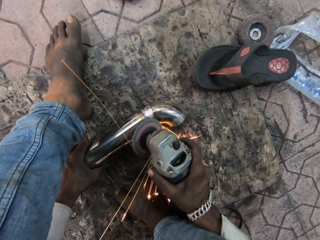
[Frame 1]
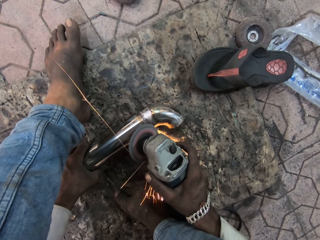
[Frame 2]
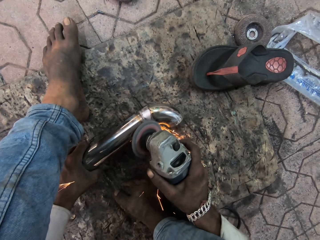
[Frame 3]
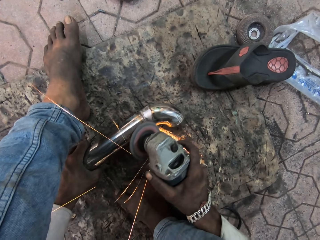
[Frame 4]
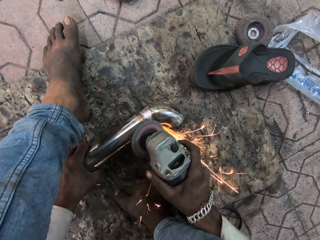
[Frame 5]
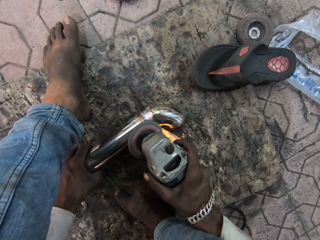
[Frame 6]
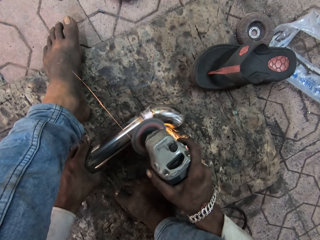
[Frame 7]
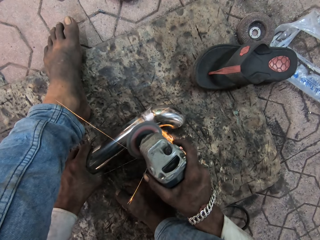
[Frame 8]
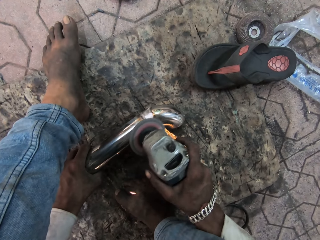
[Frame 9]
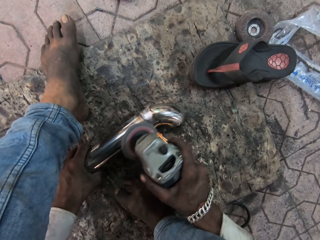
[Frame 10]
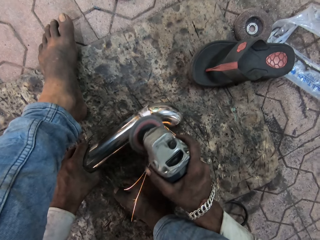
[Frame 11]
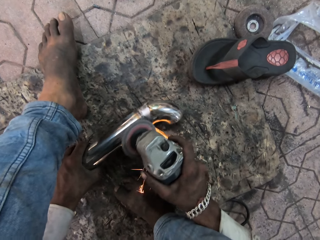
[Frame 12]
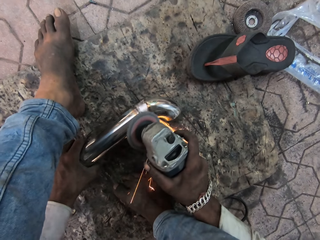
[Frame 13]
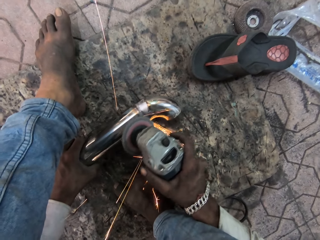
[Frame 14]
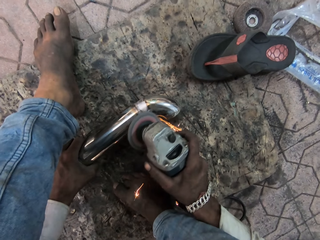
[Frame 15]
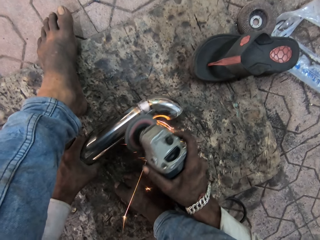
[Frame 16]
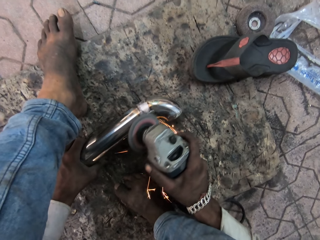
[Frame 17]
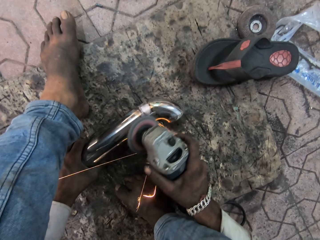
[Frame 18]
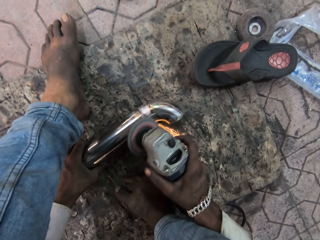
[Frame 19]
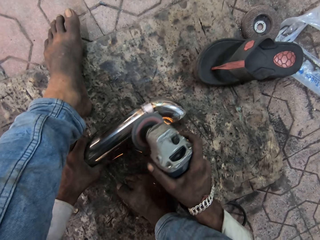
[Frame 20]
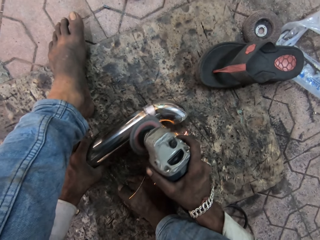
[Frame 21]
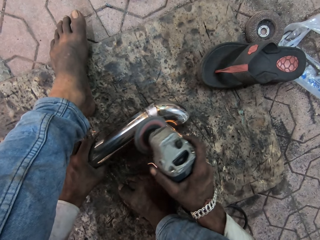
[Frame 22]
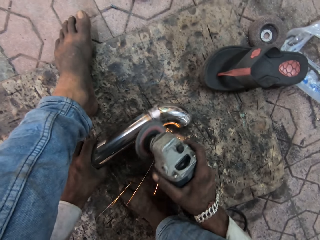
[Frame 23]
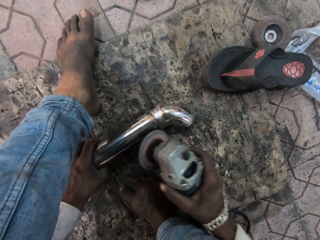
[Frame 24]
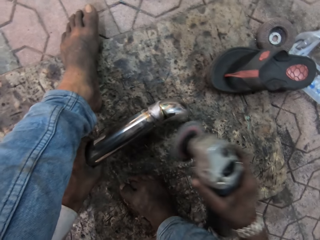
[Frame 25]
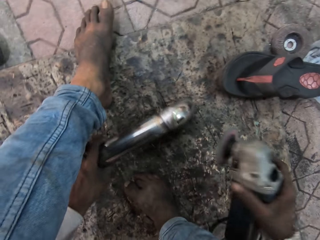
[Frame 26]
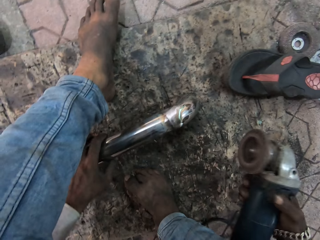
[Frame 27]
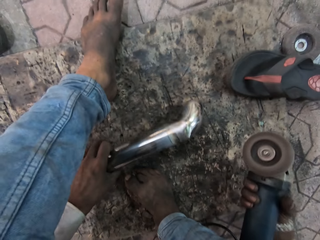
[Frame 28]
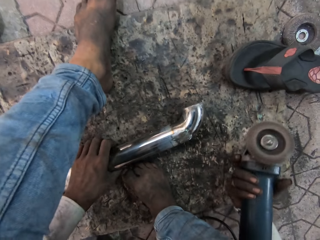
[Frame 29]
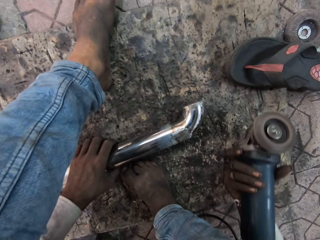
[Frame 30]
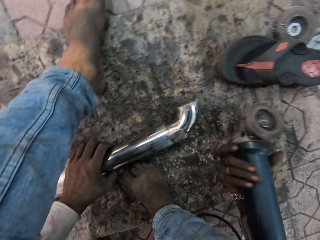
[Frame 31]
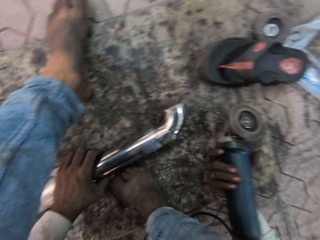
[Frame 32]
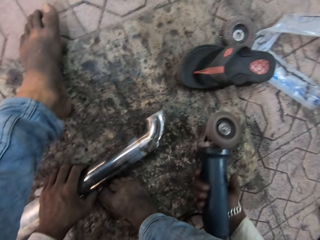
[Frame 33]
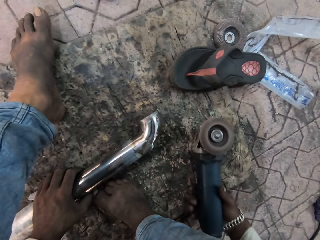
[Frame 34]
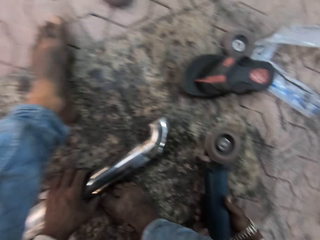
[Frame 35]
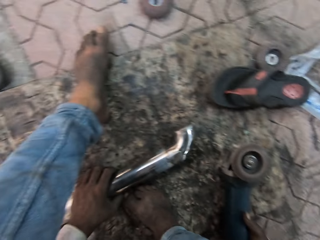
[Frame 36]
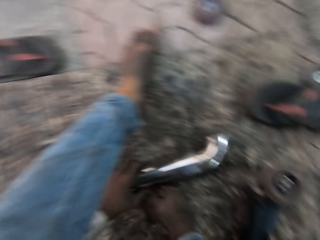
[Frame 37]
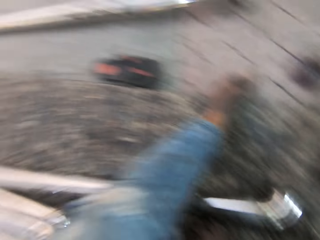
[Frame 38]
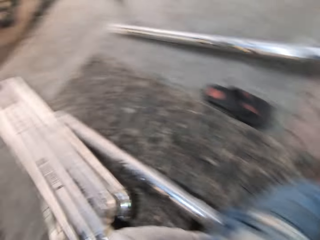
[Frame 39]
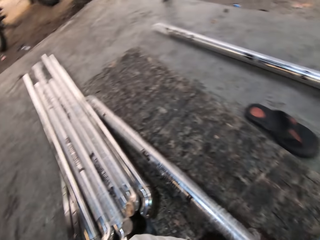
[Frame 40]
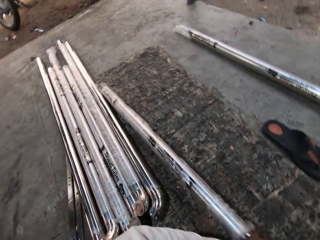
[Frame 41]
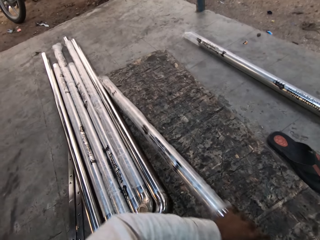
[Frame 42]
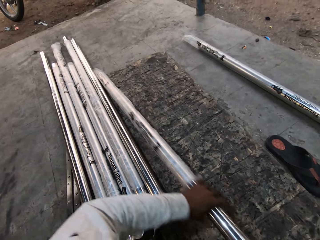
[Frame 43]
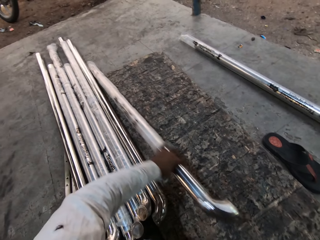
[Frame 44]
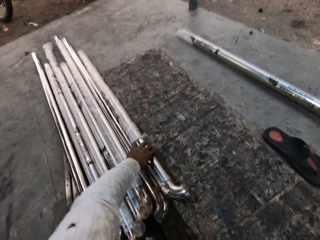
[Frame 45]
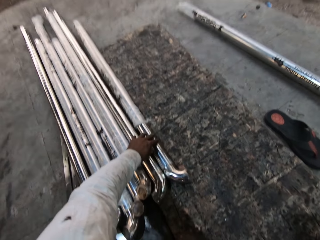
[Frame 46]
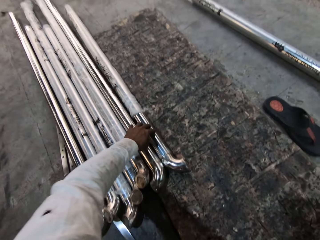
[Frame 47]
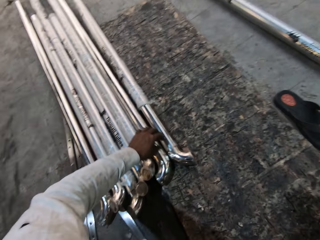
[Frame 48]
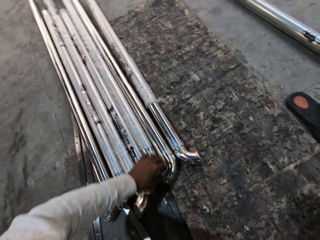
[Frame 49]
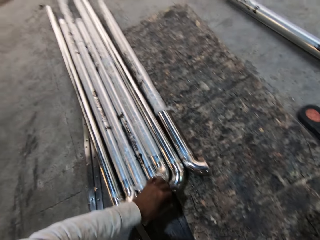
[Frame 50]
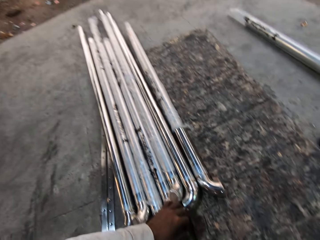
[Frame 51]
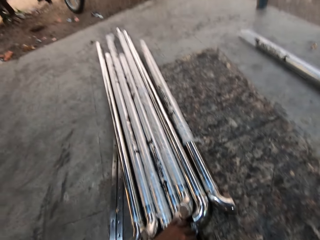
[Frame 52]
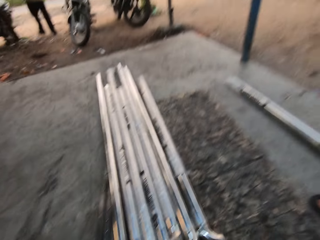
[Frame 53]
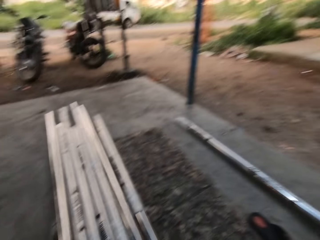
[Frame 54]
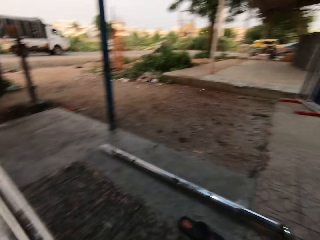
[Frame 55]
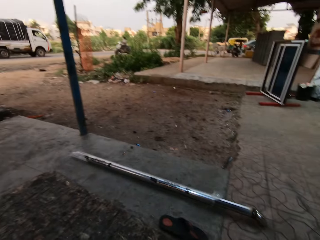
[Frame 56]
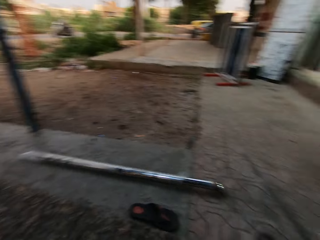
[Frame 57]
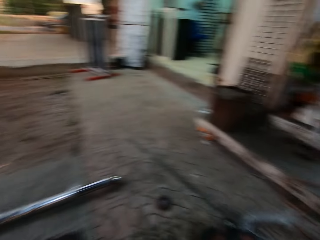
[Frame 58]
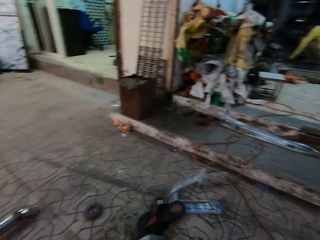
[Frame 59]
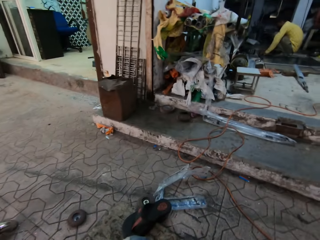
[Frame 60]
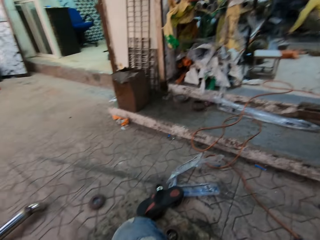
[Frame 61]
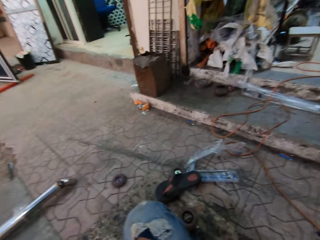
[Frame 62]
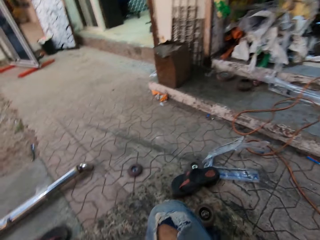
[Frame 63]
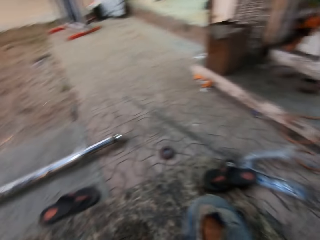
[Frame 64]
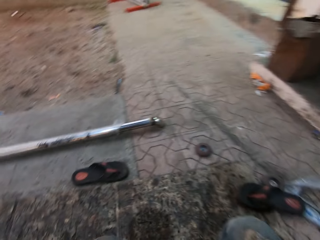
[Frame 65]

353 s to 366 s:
The camera wearer puts the metal down. They place down the grinder machine. They turn around. They push the metal on the ground. They pull forward the metal rod. They look around.

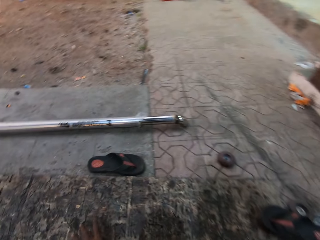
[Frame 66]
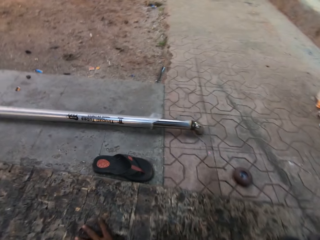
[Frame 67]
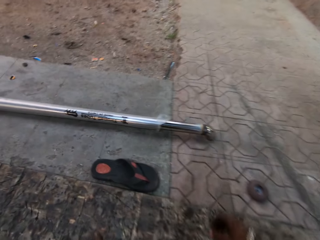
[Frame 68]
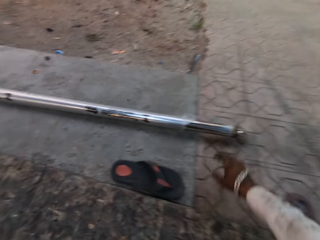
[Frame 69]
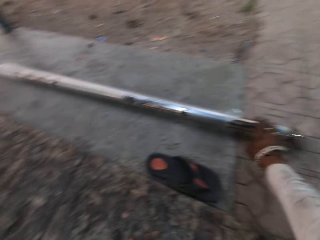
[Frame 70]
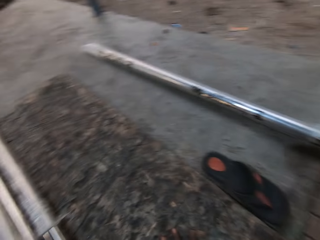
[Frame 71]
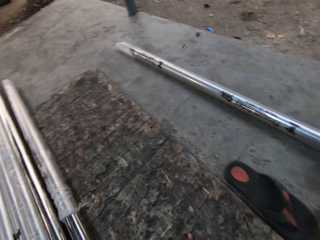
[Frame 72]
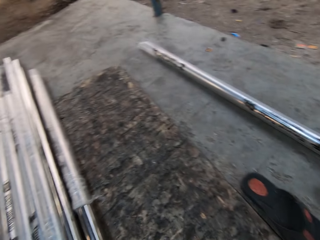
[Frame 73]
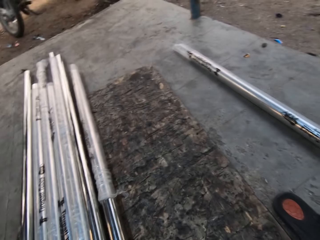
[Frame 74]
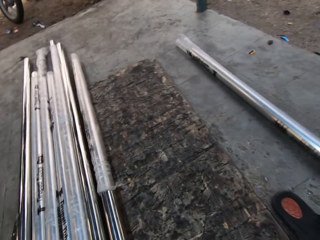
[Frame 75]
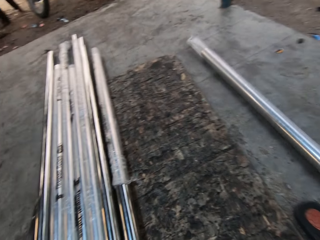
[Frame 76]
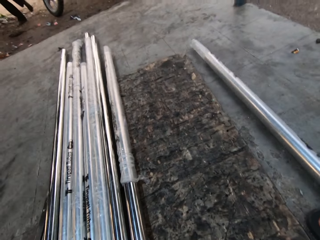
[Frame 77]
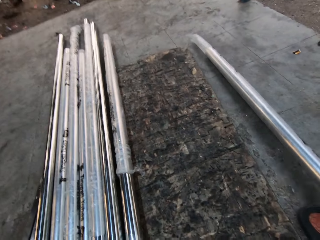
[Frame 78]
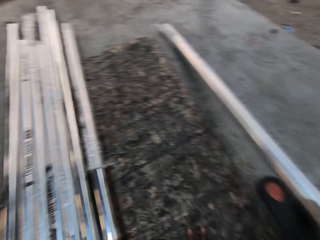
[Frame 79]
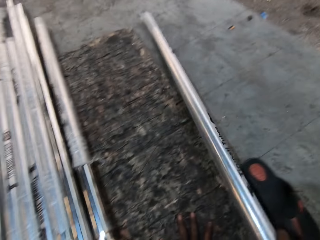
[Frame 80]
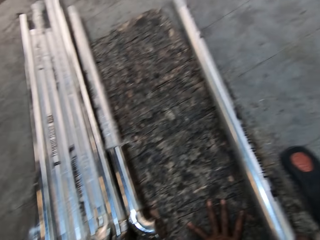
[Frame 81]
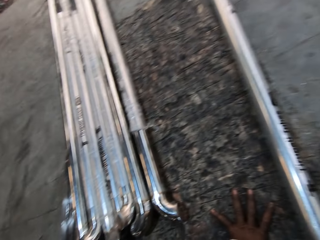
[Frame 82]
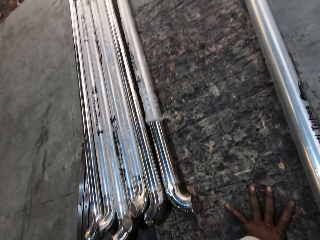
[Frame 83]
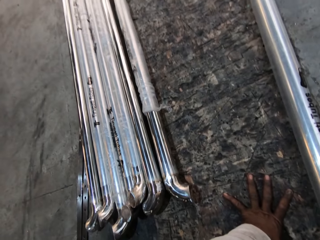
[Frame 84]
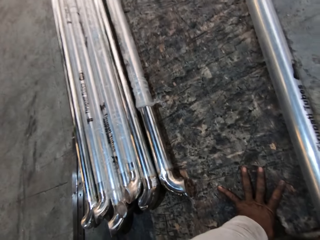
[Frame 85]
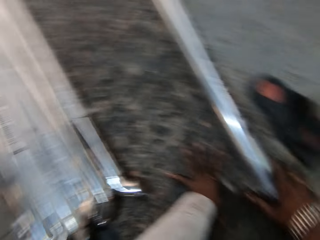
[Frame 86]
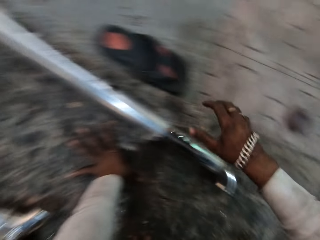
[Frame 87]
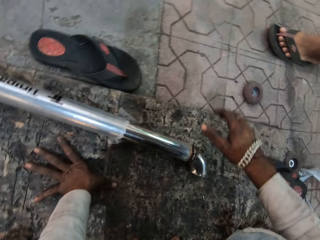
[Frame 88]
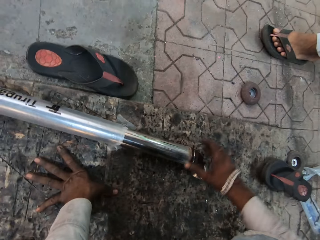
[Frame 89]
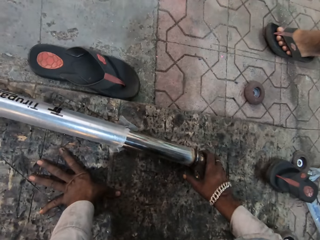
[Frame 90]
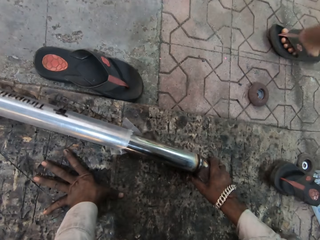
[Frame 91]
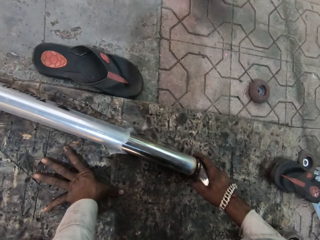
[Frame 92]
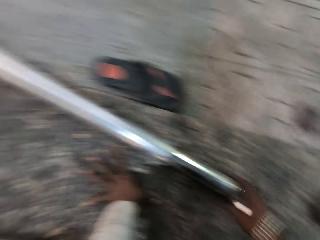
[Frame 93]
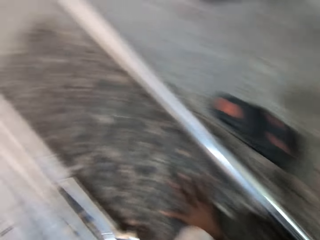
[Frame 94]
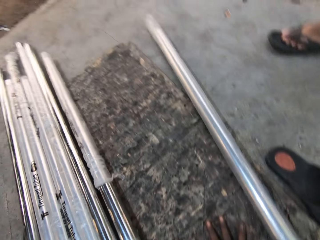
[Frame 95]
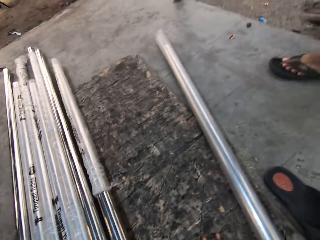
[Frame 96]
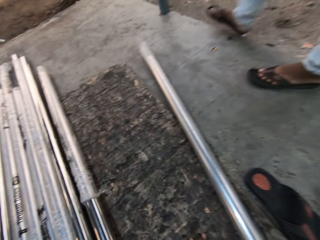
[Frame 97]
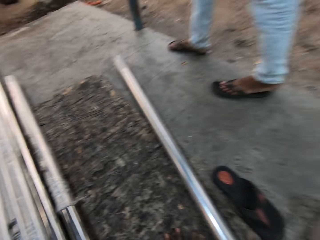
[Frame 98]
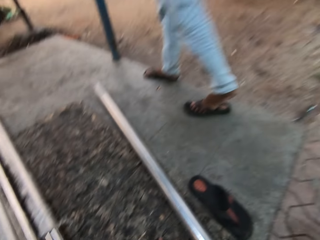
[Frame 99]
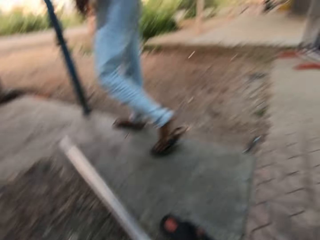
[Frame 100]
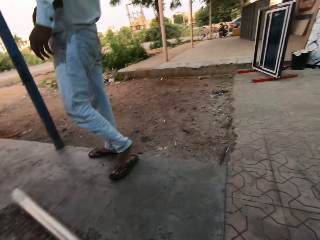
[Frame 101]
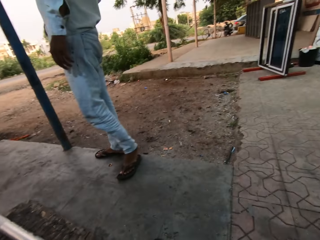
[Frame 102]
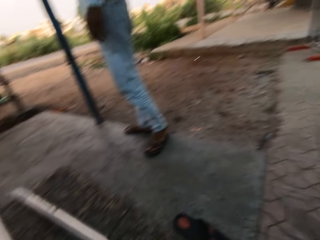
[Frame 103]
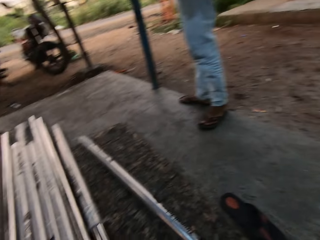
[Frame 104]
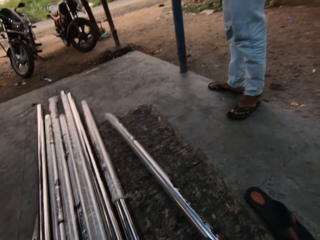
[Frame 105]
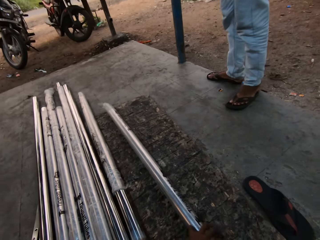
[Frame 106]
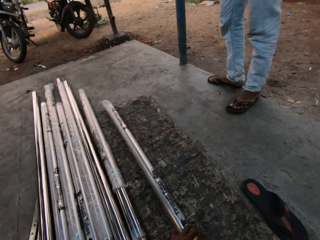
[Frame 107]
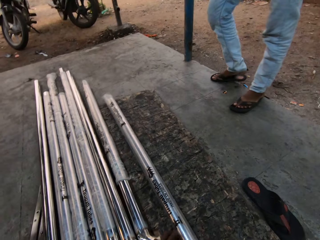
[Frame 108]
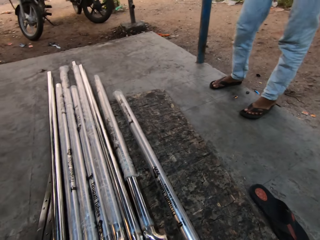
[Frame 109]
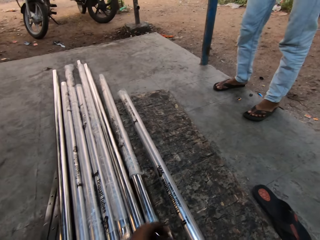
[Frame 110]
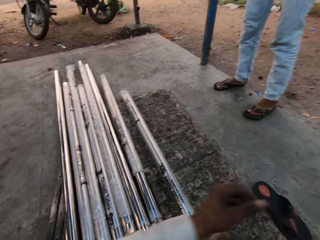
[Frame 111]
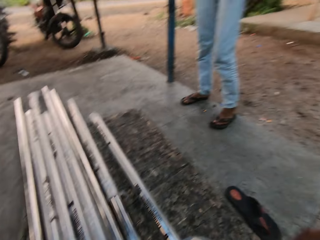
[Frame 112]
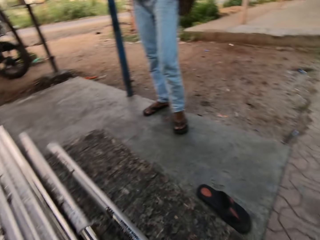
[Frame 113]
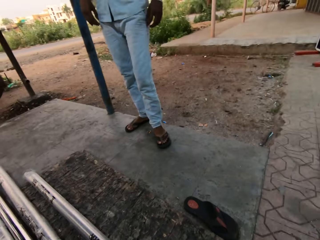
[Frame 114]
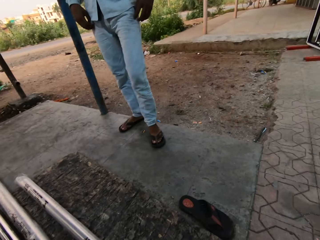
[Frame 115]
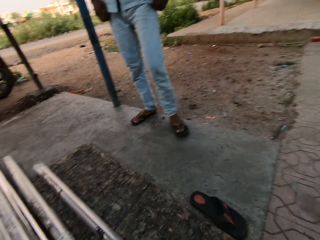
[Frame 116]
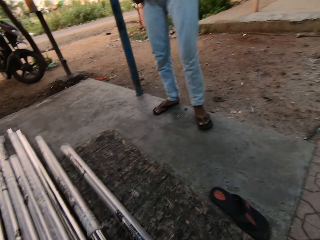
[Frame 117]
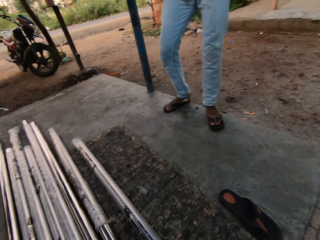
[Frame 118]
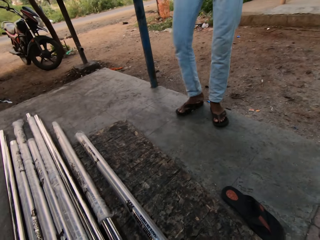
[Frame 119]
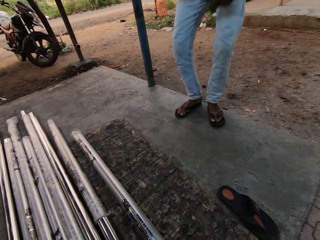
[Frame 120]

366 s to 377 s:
The camera wearer takes a metal rod. They put the metal down. They move the metal. They move their hand. They talk to a person.
